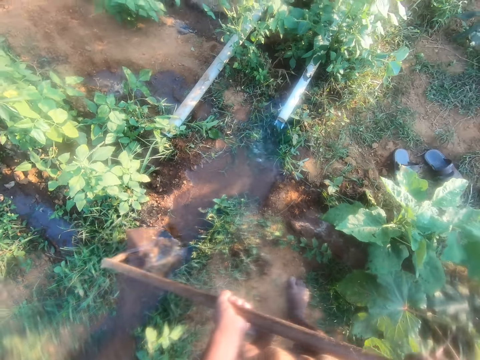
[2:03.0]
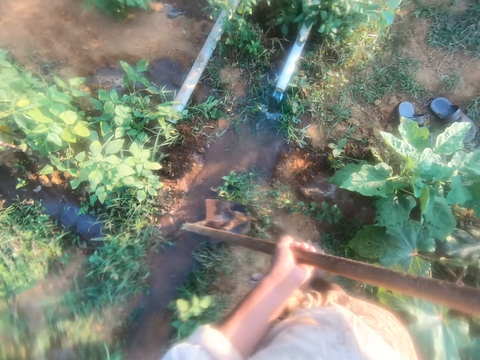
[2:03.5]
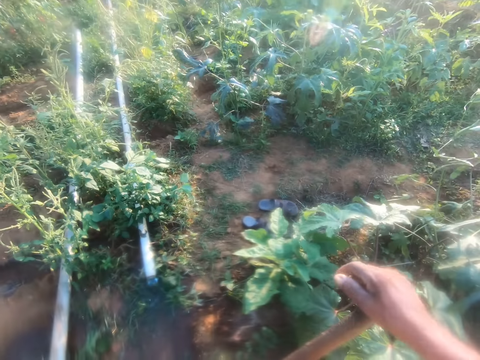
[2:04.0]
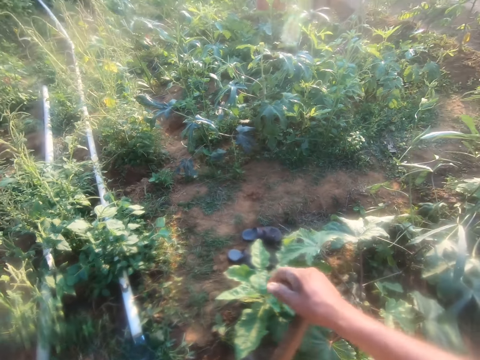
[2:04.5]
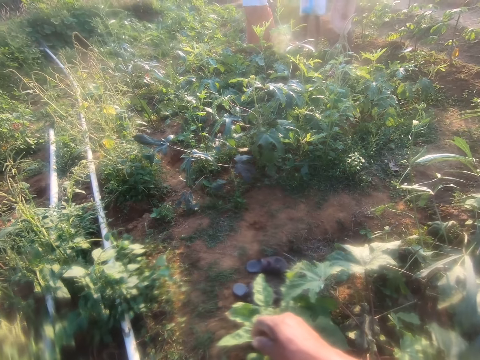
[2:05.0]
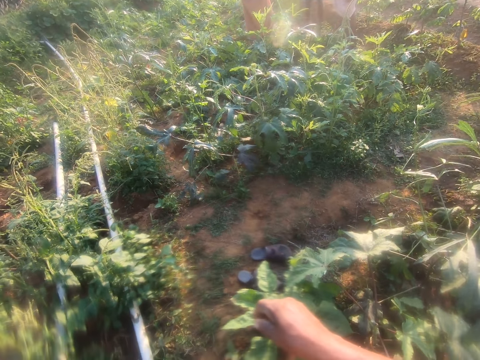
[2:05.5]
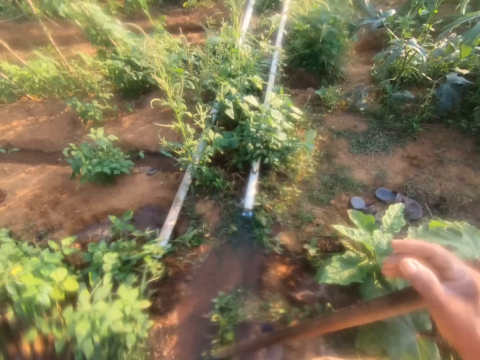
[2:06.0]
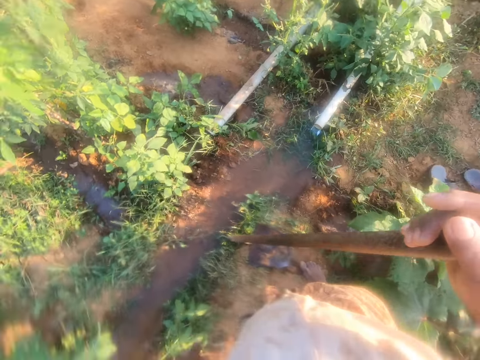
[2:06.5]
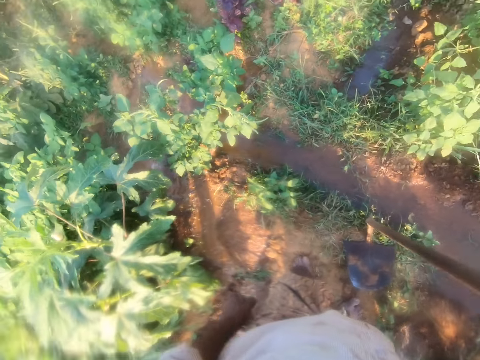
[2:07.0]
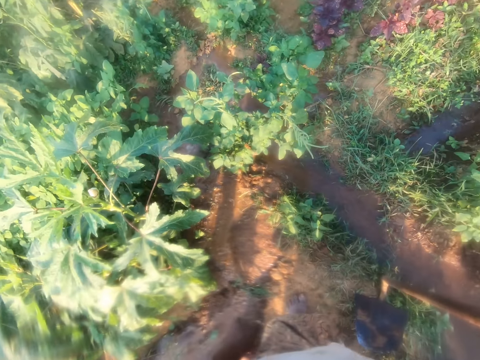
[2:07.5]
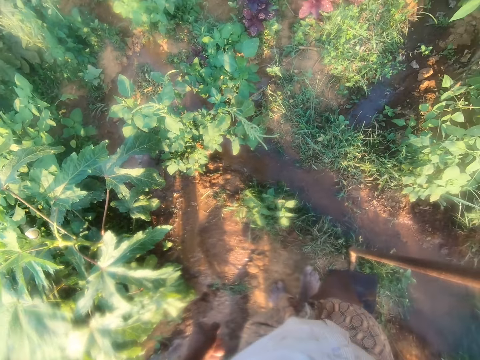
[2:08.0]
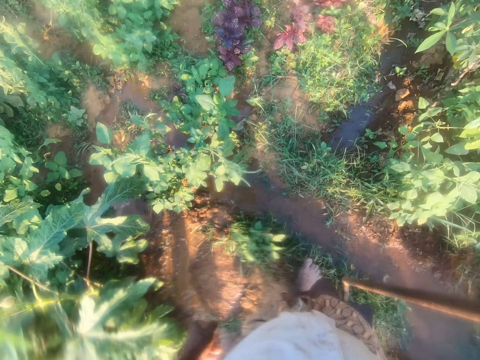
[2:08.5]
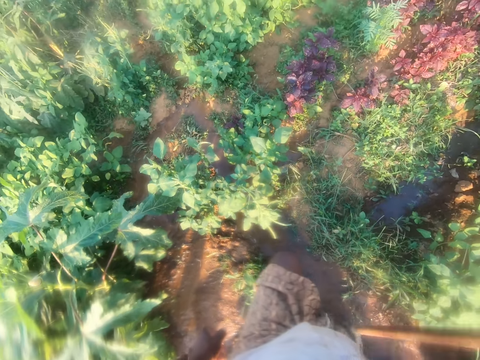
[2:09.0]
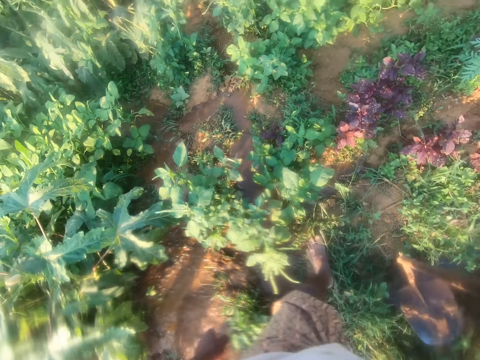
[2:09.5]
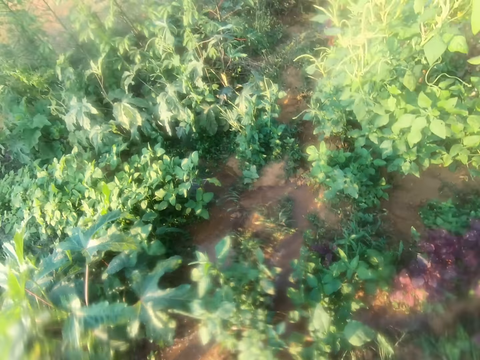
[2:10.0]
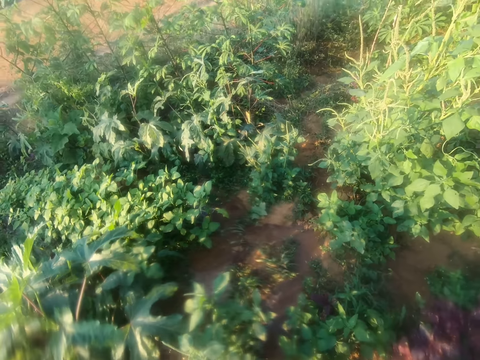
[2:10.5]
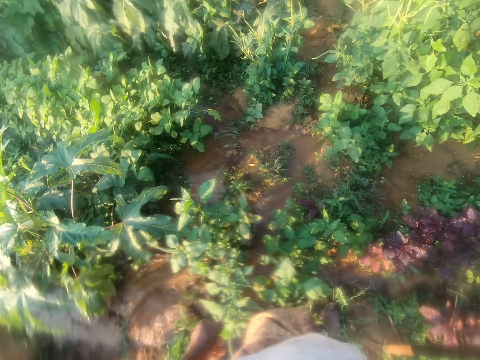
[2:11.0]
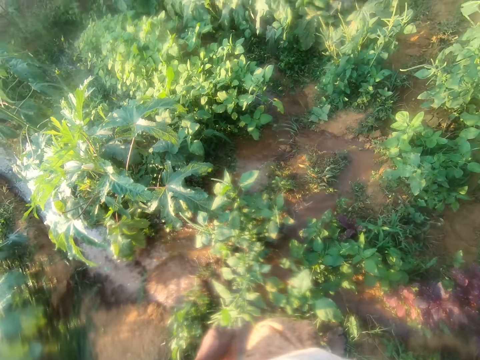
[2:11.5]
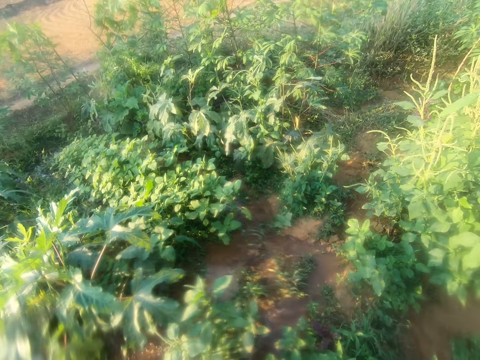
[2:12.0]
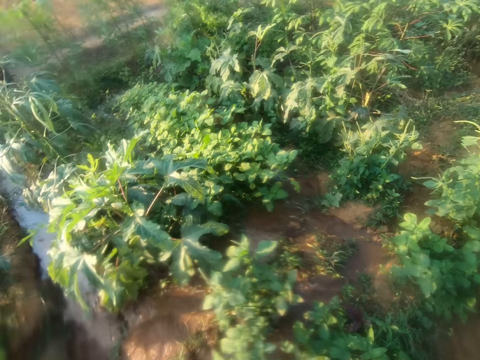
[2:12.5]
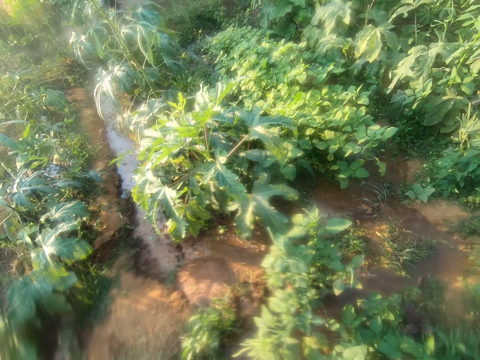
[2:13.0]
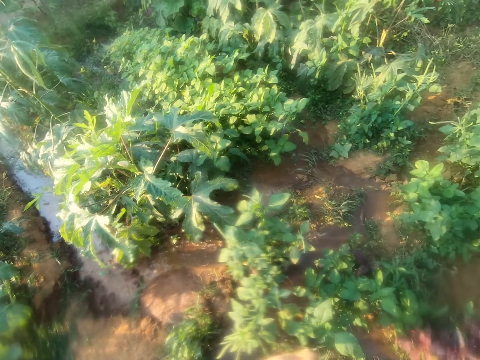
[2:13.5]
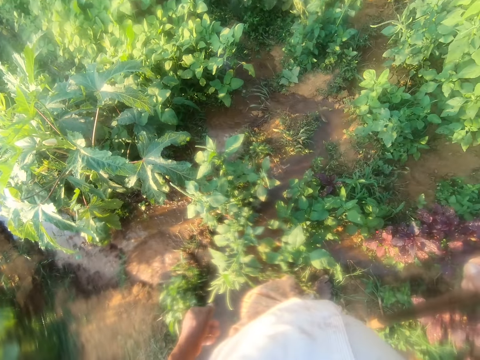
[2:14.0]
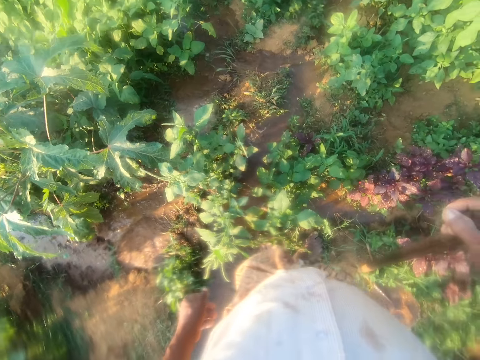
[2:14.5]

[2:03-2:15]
The camera wearer looks around. They talk. They walk around. They look around.

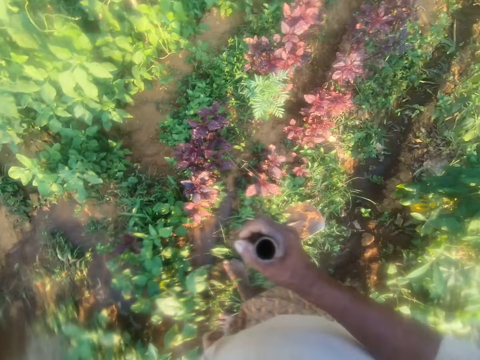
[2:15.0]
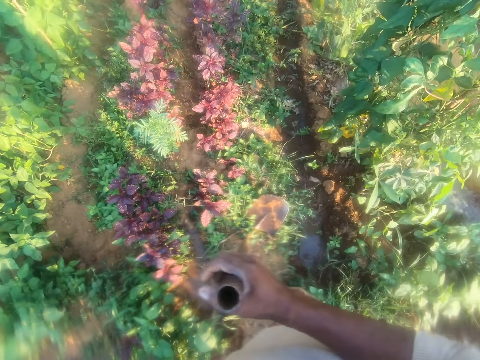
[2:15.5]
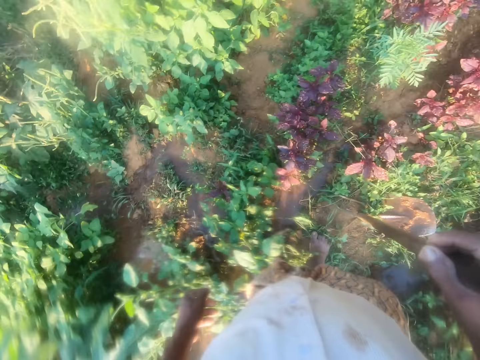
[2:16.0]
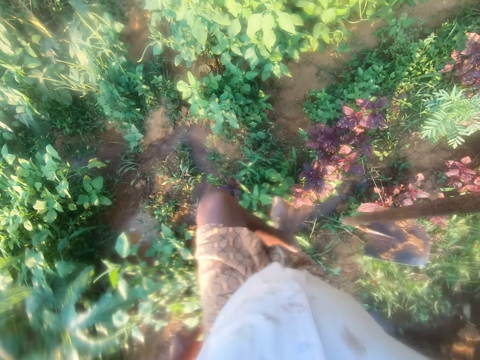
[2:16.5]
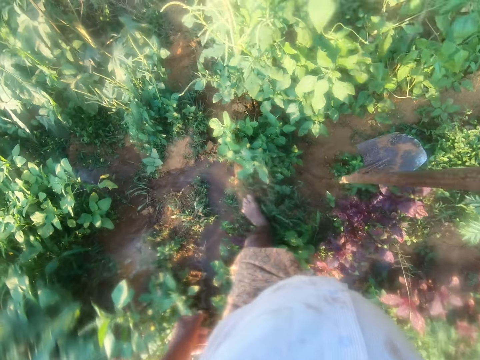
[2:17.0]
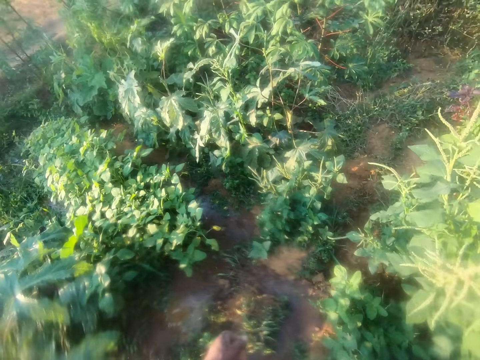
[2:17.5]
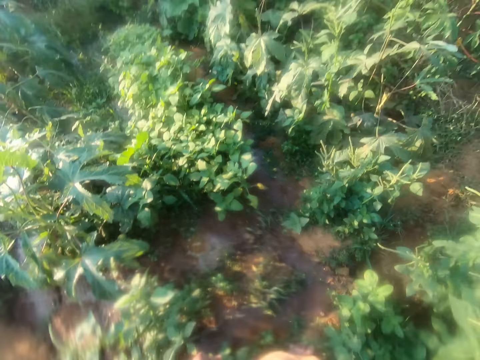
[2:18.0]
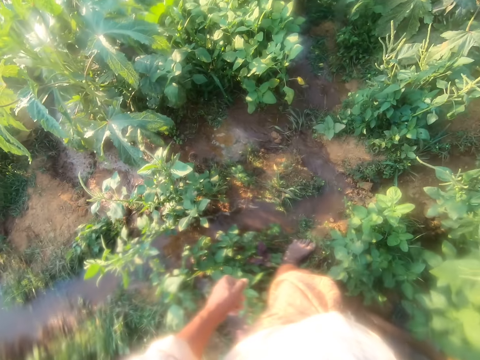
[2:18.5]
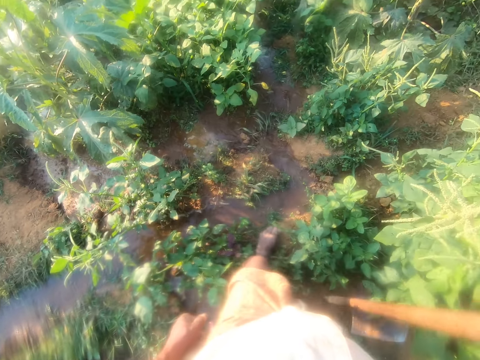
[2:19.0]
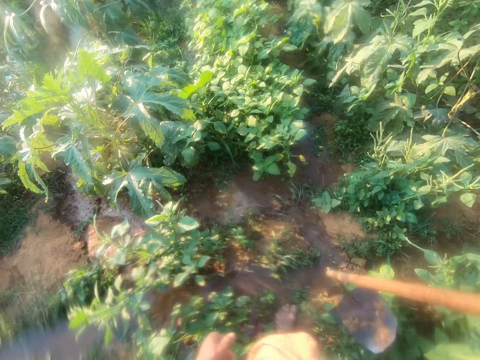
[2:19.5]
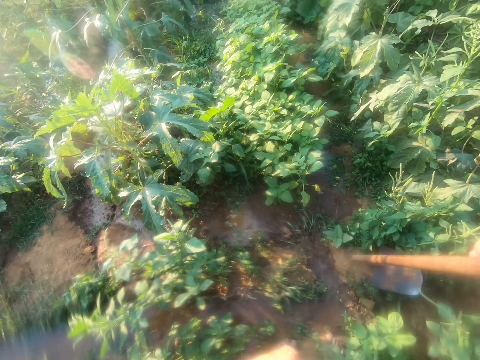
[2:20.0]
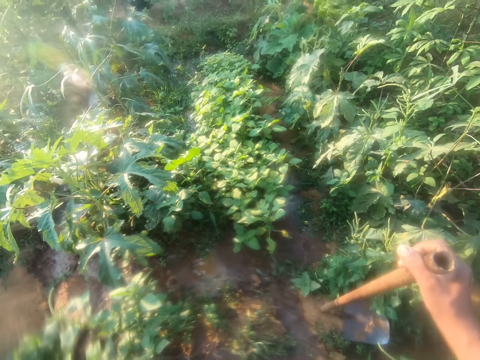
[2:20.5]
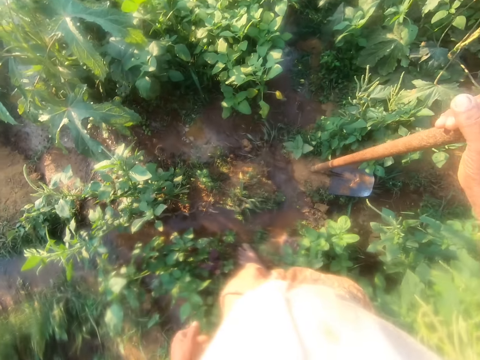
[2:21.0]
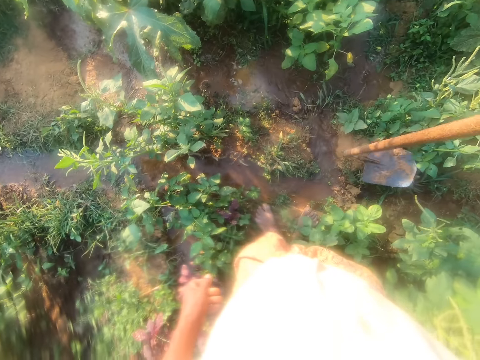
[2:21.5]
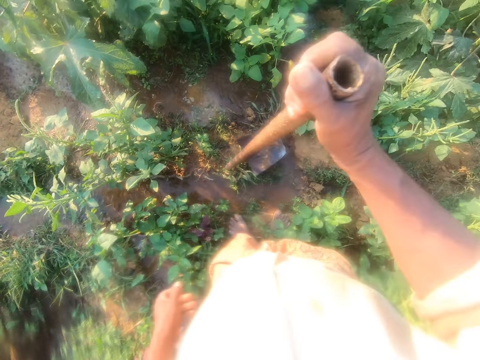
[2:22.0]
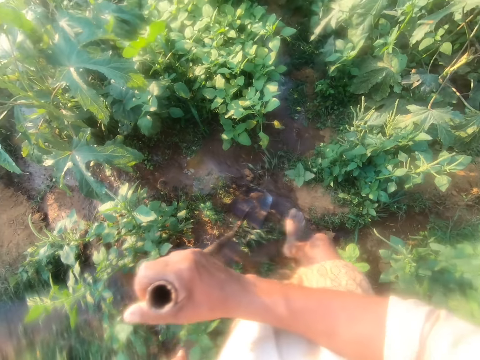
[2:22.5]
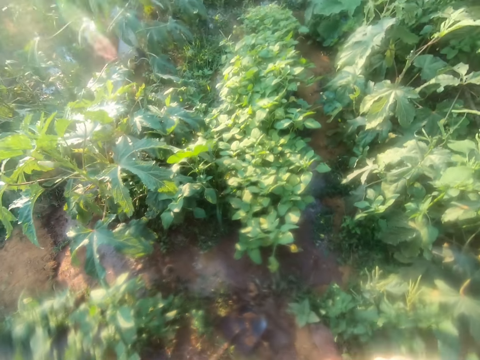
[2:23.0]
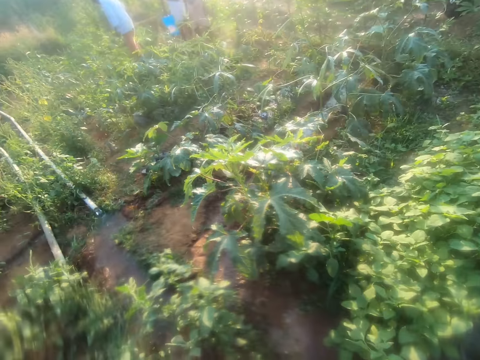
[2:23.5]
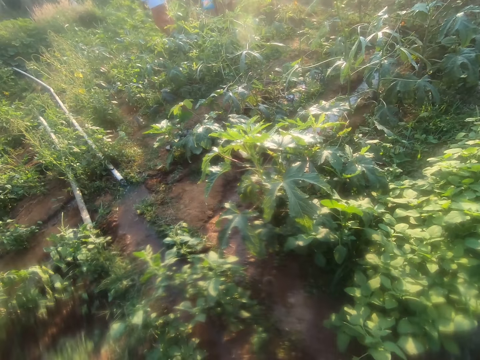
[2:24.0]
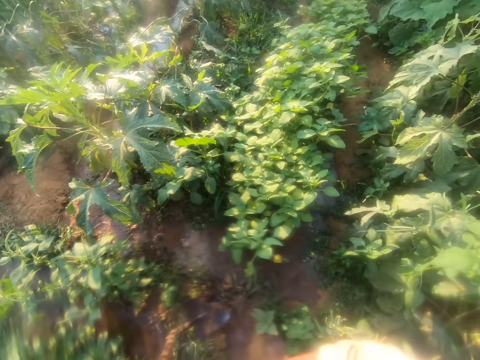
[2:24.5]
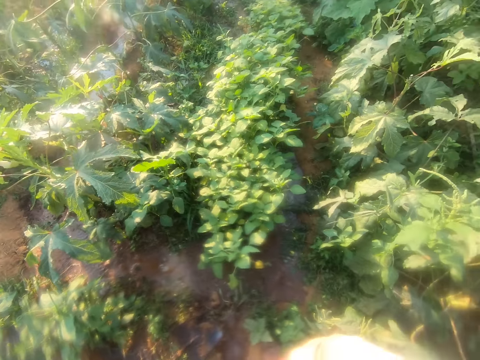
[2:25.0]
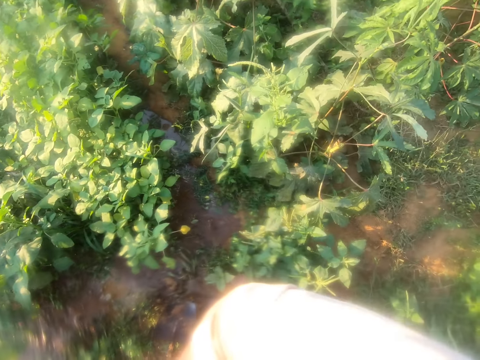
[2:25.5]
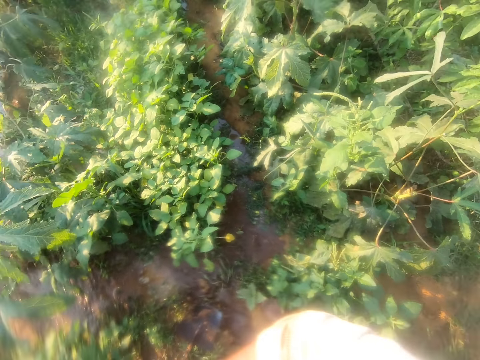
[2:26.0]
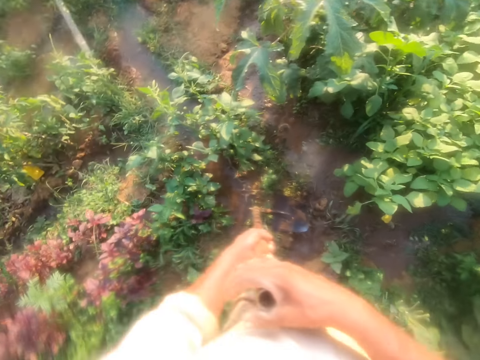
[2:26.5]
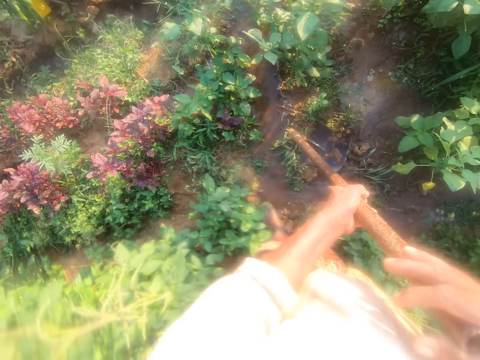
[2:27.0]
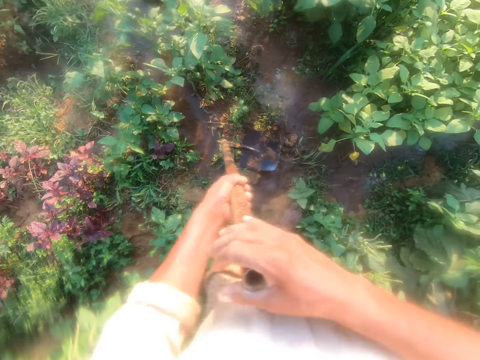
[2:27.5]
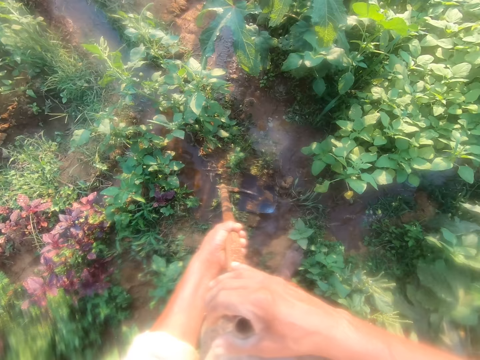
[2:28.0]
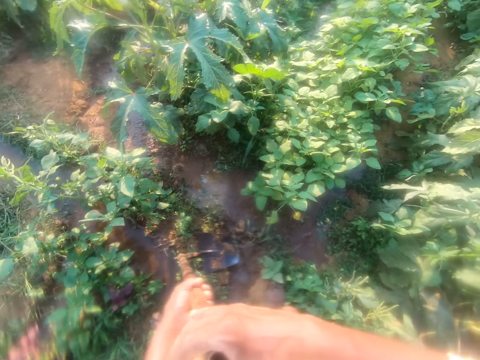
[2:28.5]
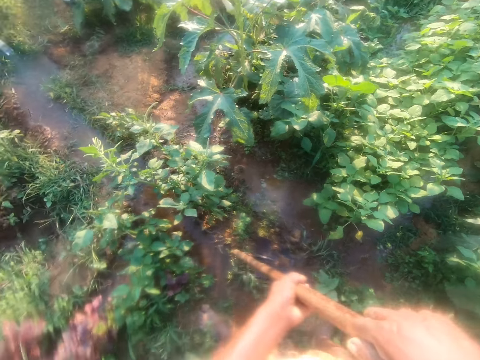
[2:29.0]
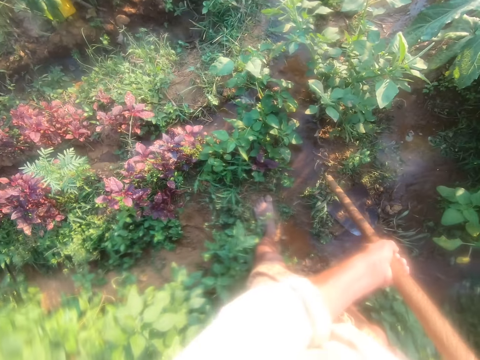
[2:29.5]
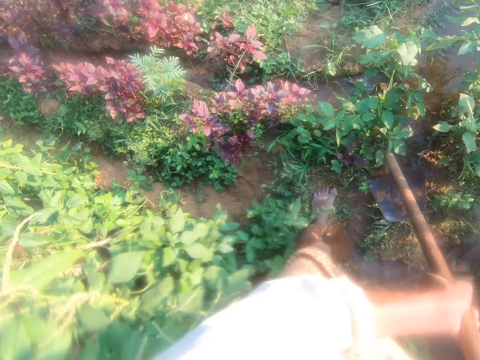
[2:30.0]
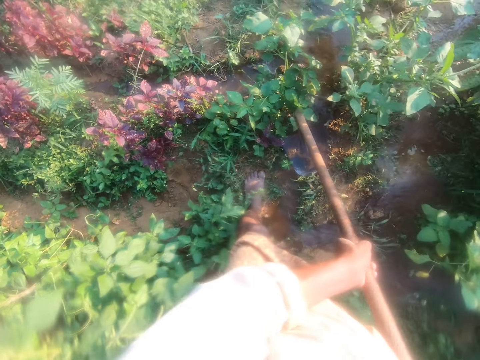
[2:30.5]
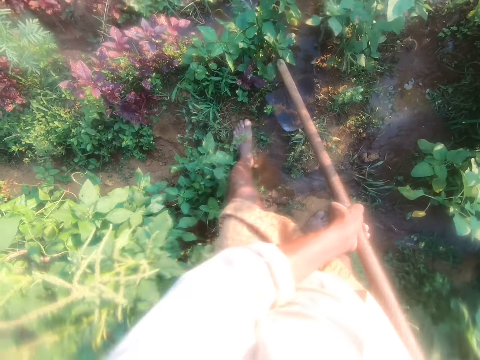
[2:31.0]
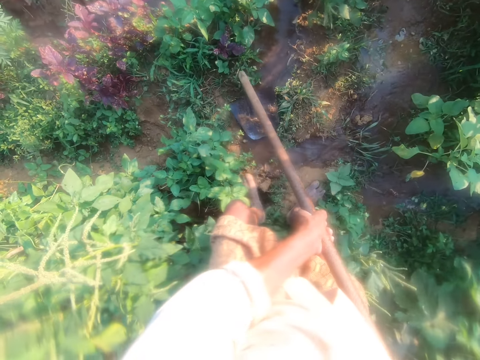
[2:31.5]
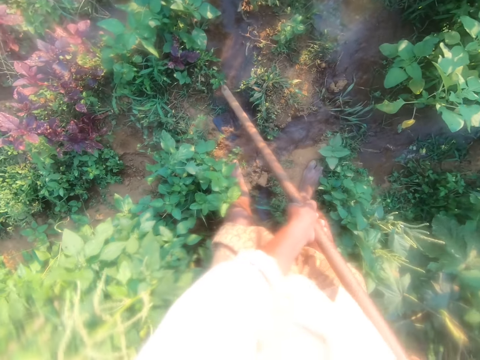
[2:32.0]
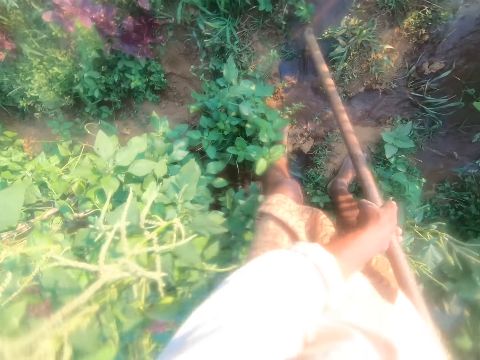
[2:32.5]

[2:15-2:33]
The camera wearer walks around. They look around.
